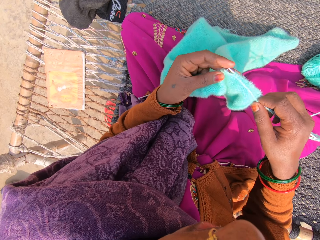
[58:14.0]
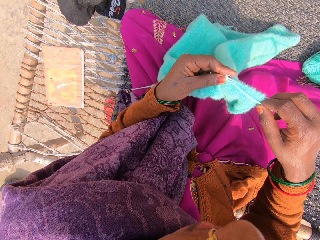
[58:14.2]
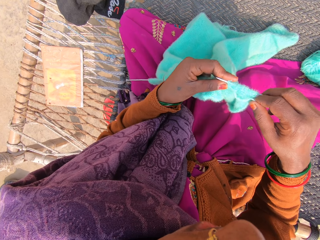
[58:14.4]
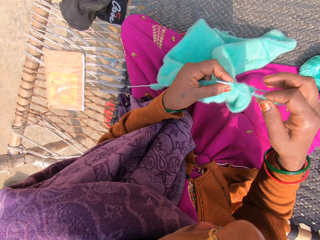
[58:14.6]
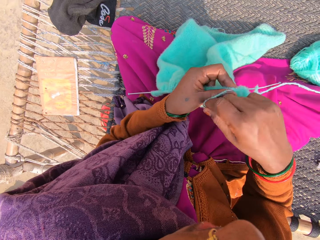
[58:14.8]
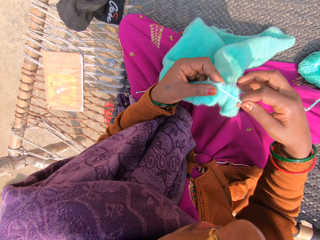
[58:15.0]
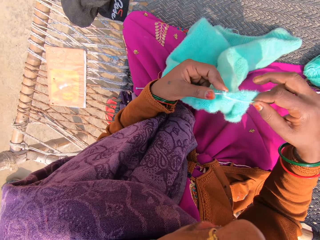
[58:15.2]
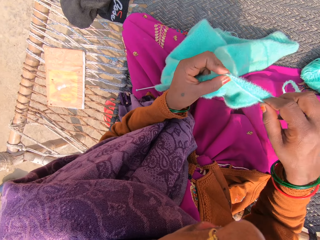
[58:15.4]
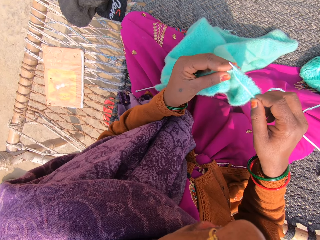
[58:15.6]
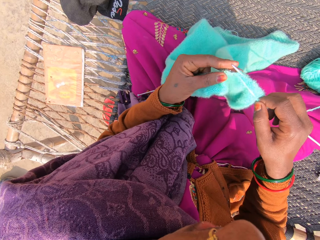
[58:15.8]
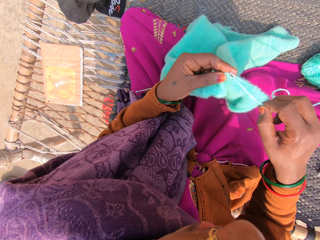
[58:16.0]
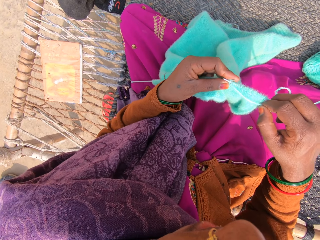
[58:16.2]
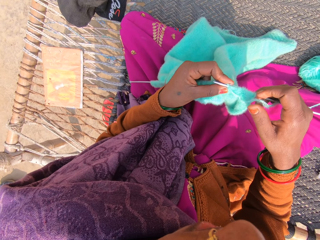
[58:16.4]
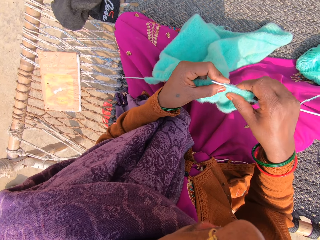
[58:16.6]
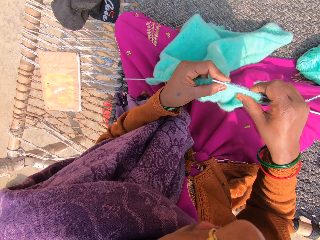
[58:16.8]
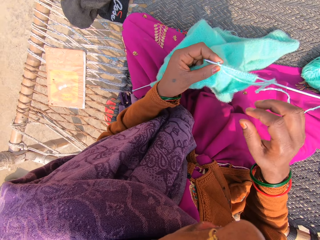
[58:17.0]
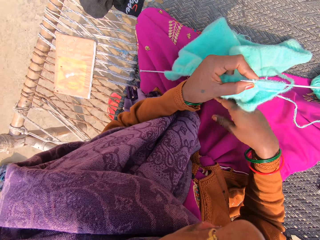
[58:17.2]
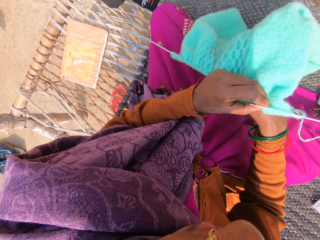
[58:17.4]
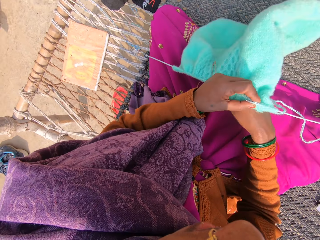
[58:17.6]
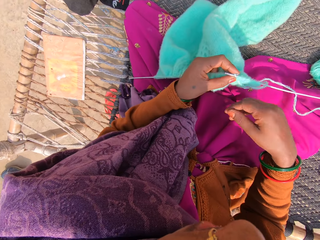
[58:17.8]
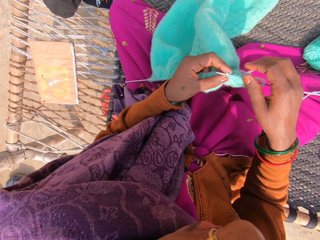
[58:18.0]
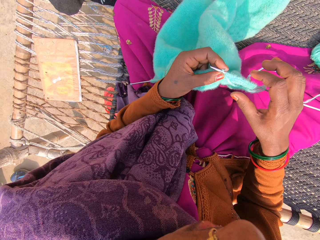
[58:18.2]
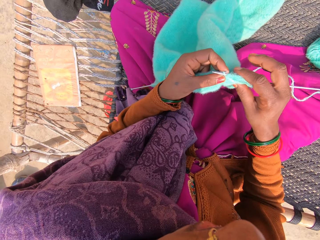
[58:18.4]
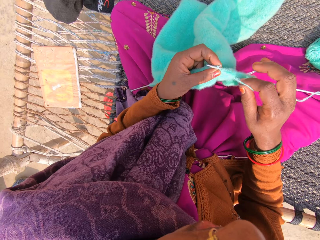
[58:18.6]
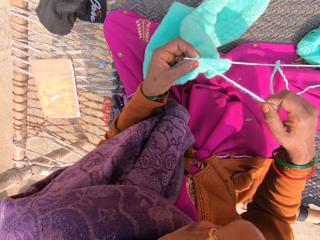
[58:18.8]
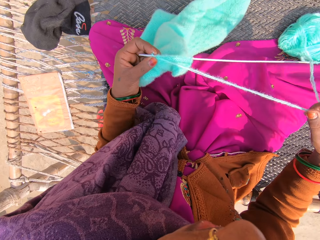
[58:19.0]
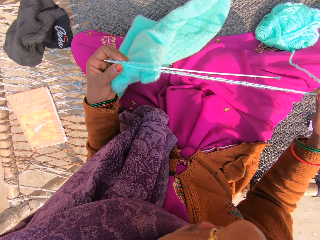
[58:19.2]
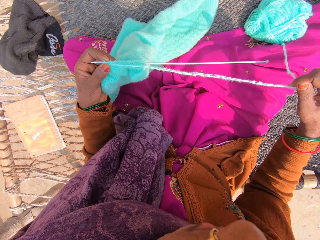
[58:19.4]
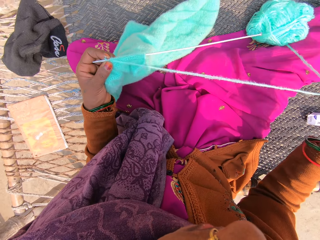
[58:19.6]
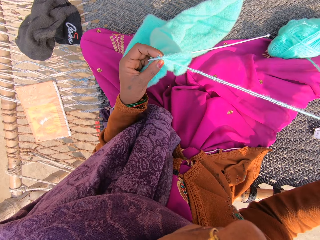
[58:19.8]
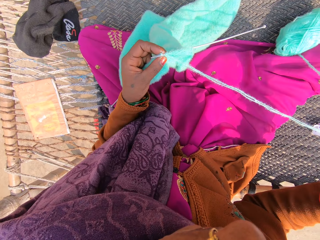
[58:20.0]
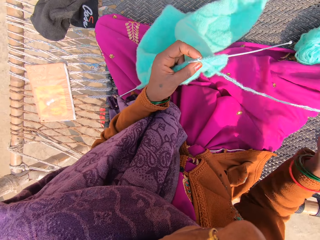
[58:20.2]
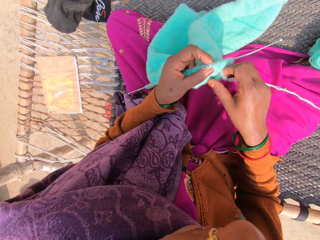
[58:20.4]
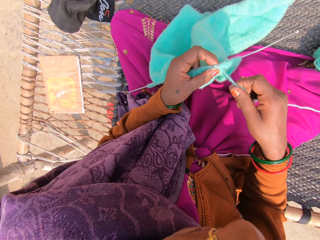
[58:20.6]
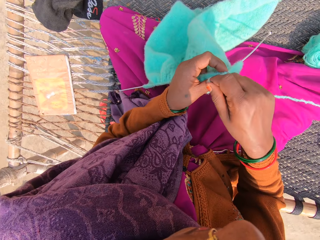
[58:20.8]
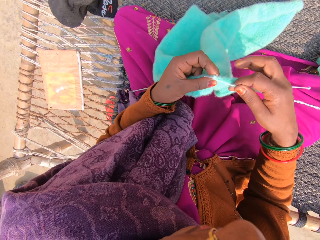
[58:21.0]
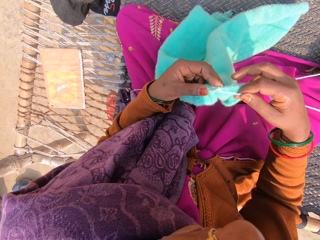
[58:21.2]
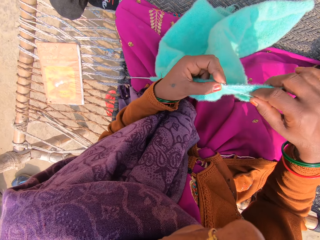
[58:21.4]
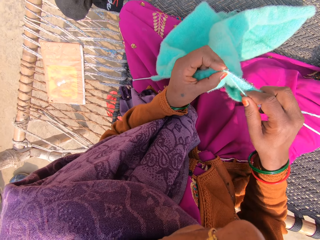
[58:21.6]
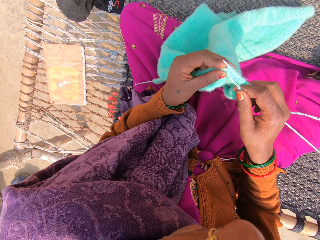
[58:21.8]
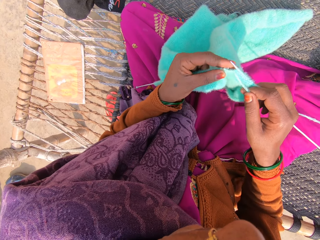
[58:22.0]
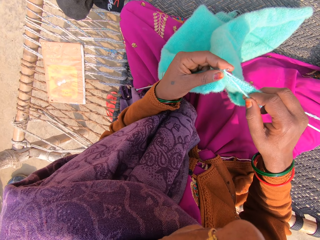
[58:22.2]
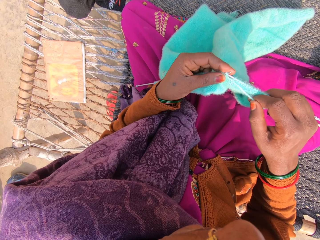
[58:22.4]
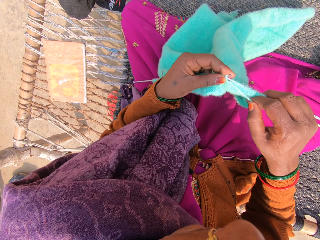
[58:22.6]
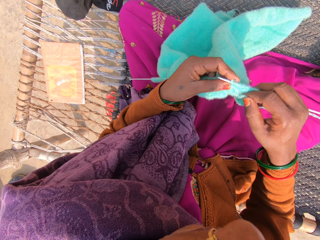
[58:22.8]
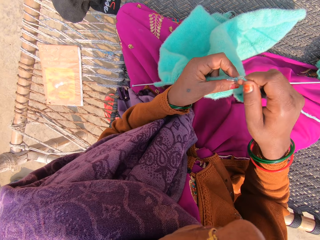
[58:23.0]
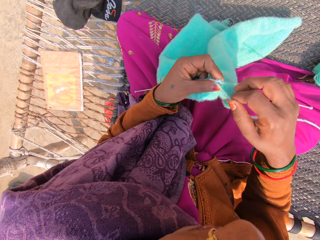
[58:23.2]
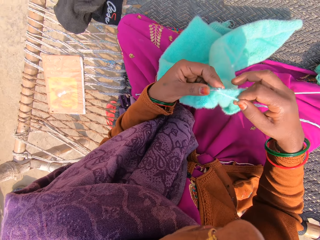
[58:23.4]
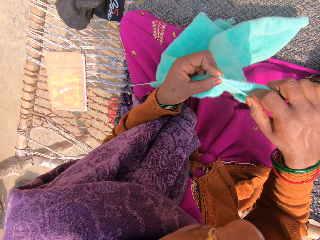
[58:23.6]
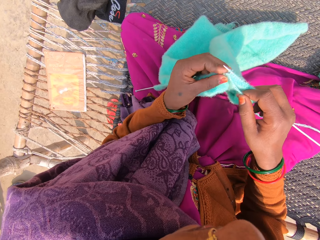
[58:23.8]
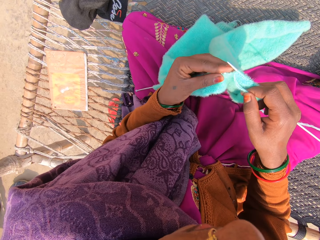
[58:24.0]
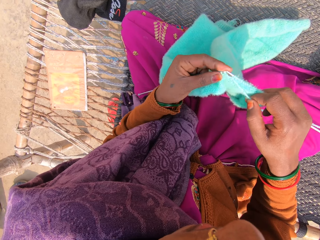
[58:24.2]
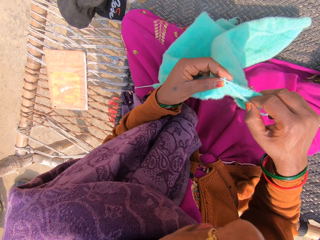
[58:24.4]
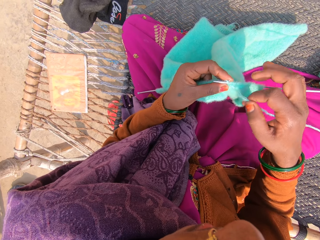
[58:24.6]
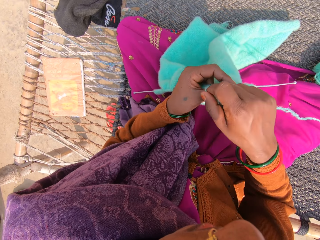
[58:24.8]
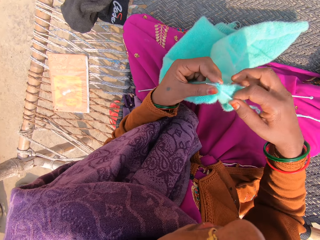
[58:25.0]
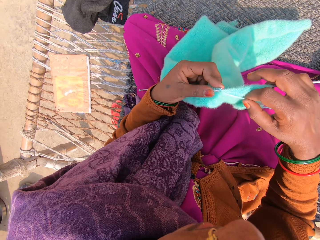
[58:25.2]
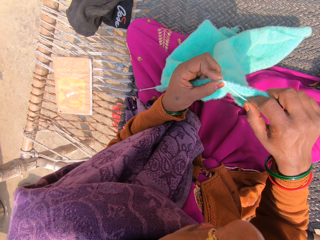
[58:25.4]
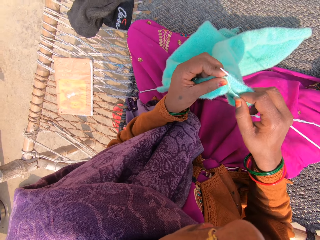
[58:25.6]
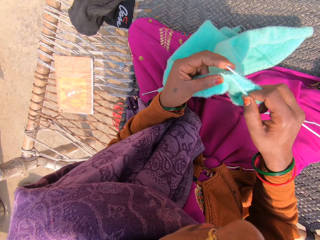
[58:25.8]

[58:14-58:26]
The camera wearer pushes the woolen fabric. They pull the yarn. They knit with the knitting needle and the yarn.

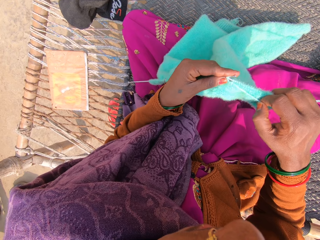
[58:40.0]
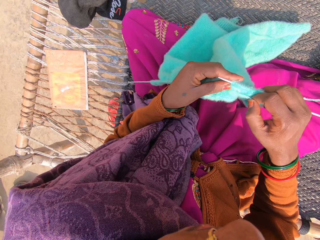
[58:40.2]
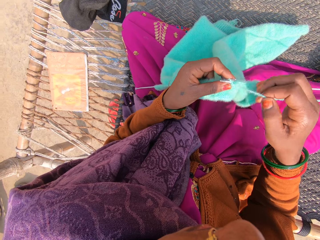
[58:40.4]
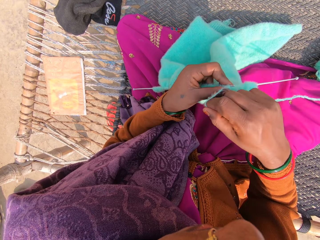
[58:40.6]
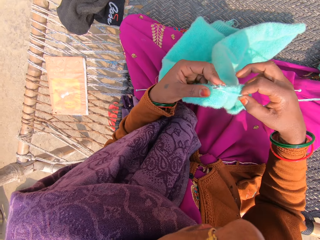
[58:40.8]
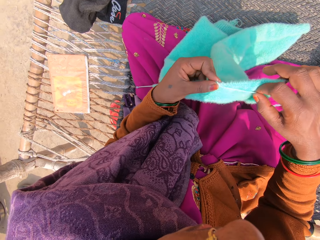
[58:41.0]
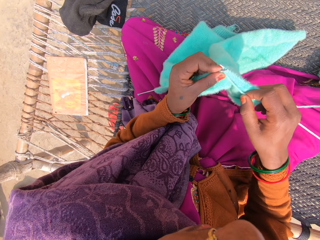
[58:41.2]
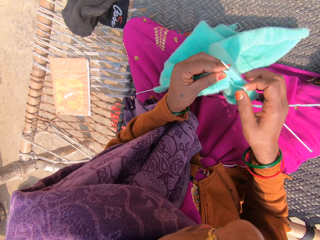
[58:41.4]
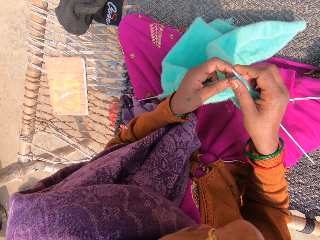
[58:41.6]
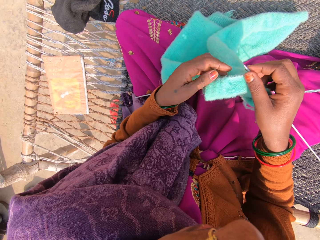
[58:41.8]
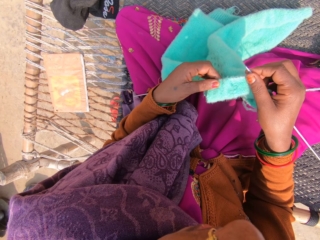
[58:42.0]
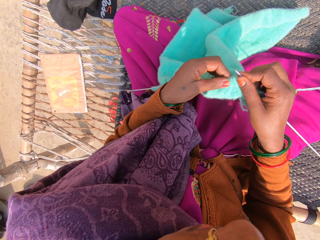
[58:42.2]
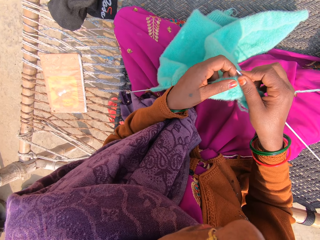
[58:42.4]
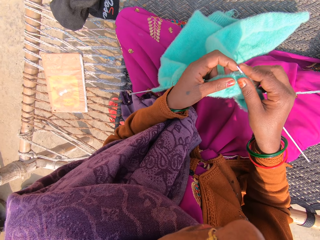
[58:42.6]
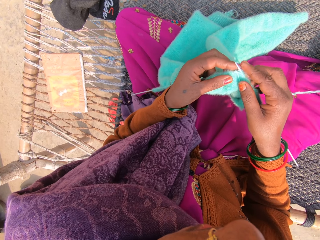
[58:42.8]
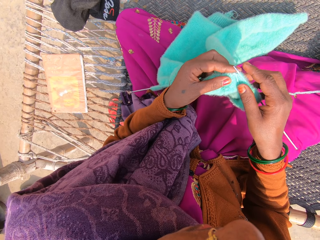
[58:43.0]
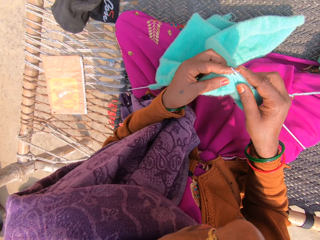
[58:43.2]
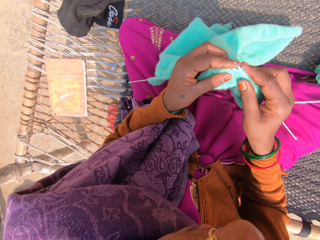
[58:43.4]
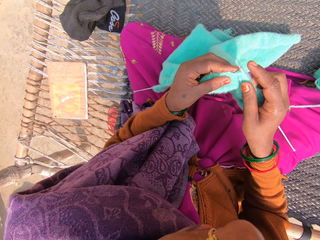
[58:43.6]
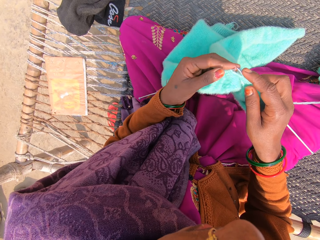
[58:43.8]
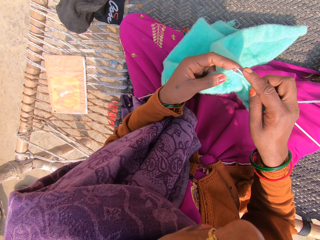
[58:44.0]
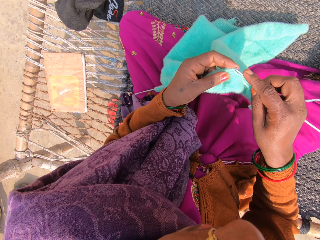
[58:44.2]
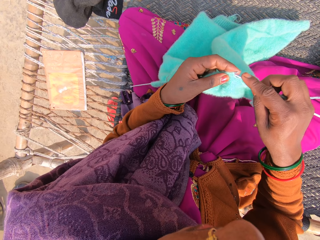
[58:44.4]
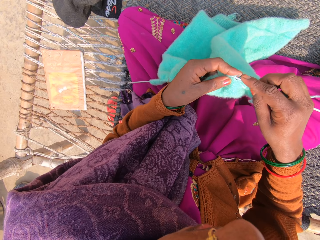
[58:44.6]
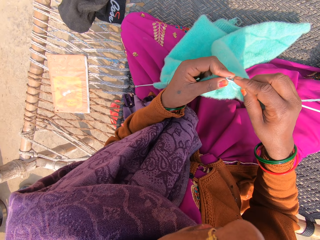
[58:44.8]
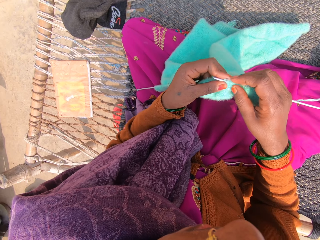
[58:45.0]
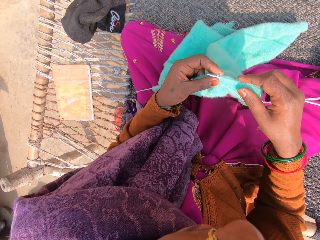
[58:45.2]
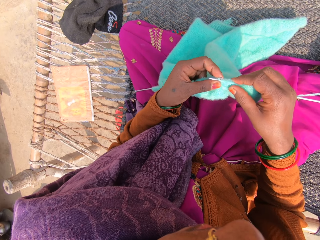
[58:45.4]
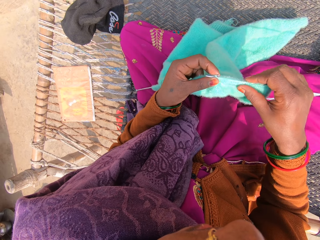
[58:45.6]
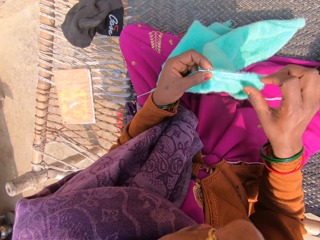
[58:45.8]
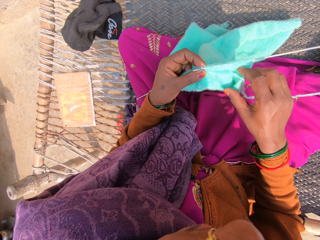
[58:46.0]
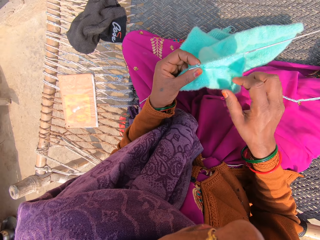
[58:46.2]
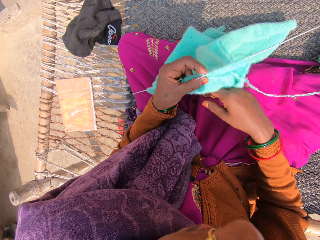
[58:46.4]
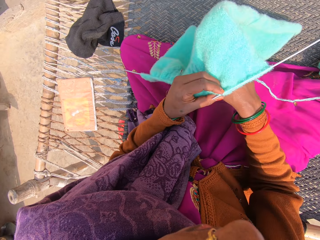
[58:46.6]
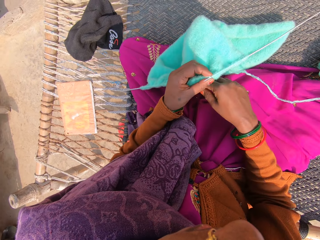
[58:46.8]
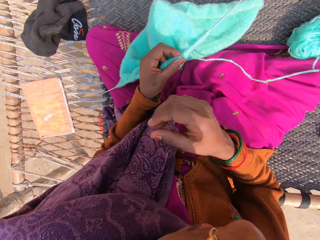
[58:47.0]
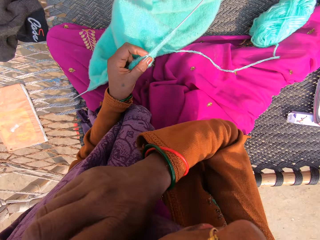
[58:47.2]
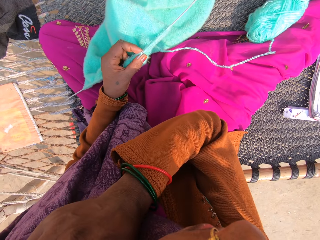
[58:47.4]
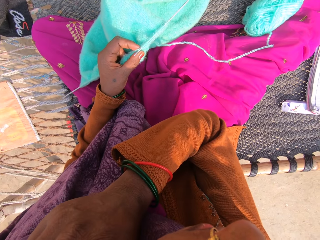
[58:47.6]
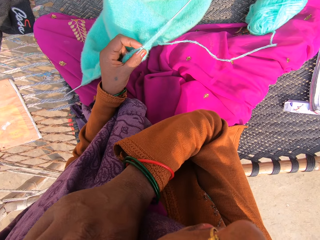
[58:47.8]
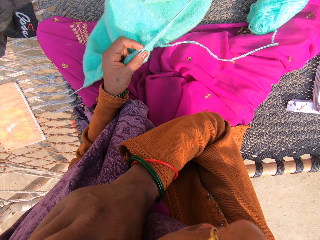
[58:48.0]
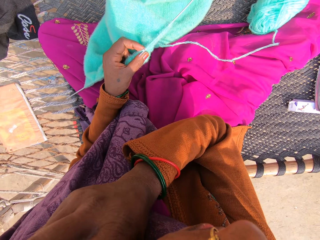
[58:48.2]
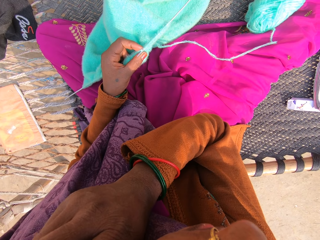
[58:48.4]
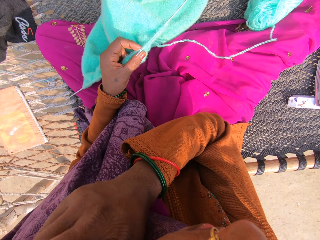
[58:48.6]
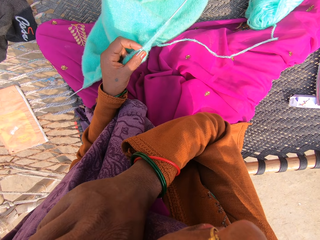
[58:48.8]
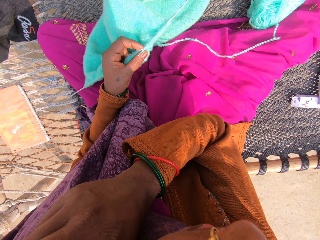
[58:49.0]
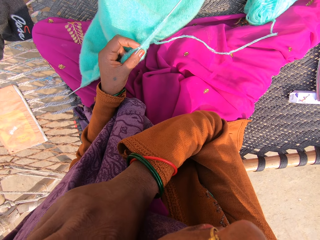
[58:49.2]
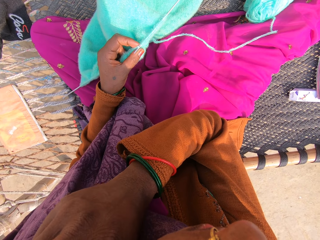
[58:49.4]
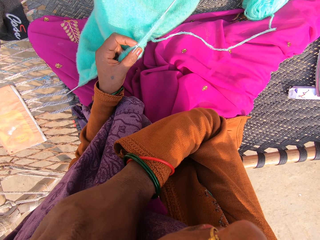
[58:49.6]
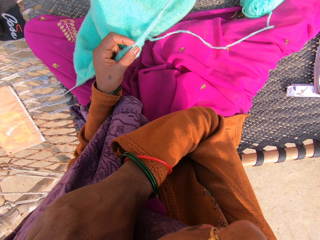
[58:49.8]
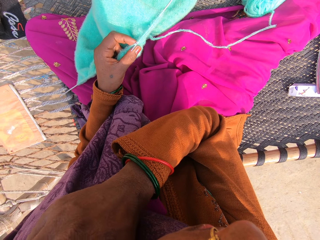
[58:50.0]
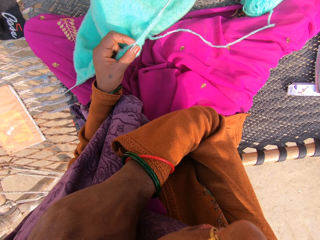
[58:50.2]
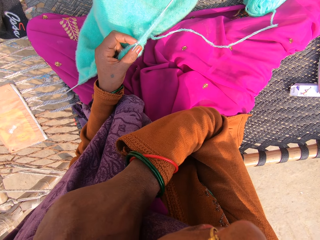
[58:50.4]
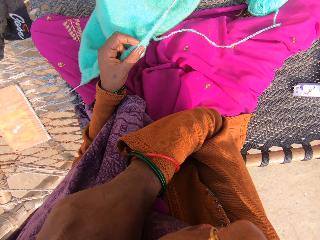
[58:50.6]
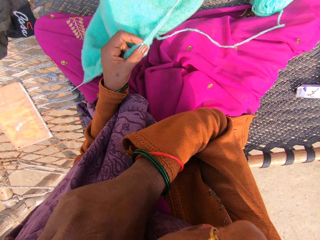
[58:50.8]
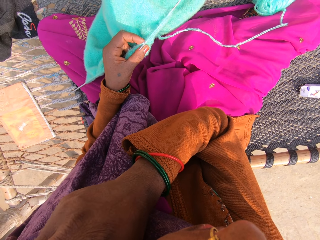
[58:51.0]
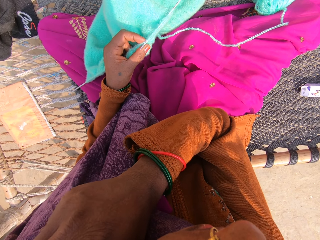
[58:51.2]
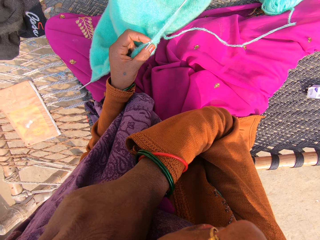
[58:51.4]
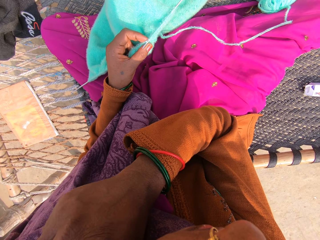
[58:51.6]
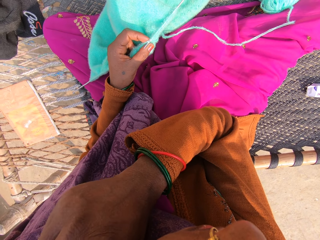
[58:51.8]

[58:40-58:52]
The camera wearer pulls the woolen fabric on the knitting needle. She knits with the knitting needle and the yarn. She pushes the woolen fabric. She touches her face with her right hand.
